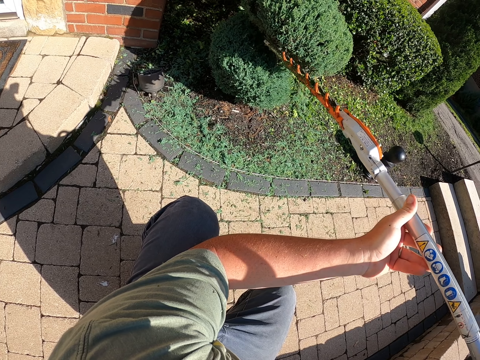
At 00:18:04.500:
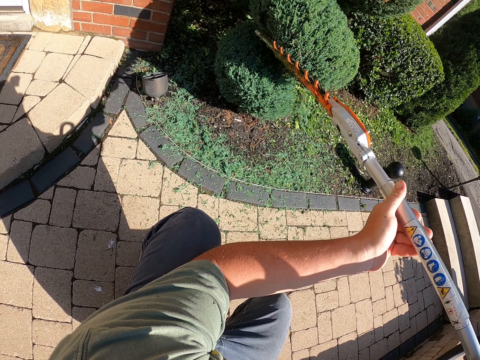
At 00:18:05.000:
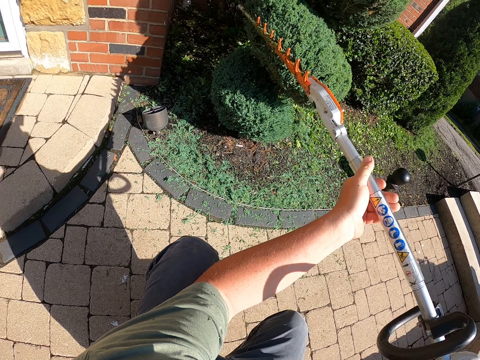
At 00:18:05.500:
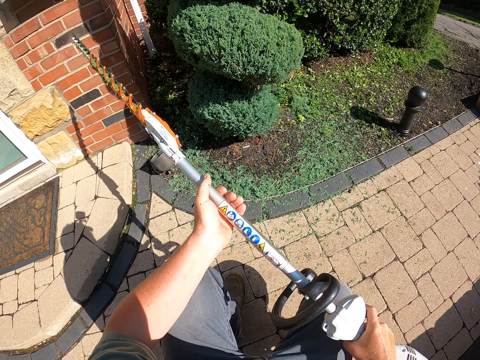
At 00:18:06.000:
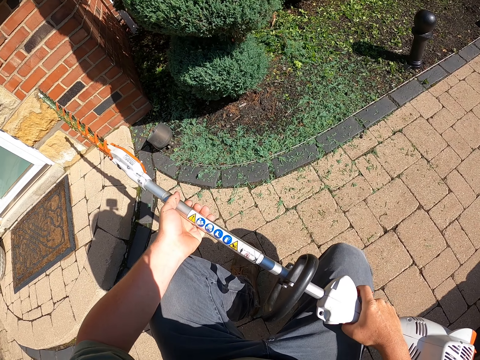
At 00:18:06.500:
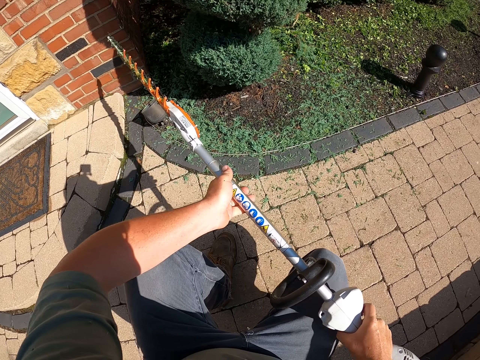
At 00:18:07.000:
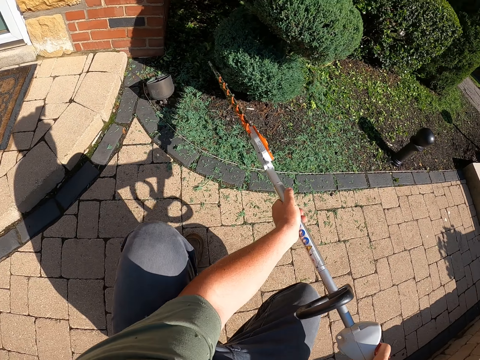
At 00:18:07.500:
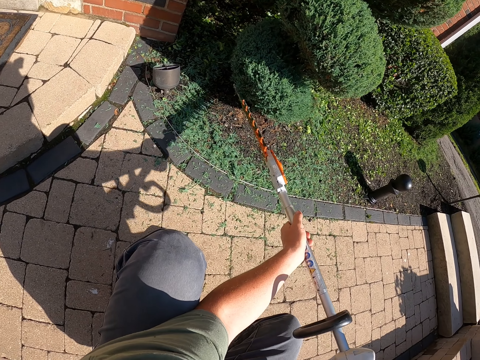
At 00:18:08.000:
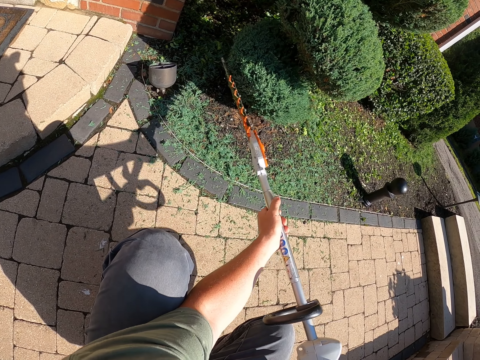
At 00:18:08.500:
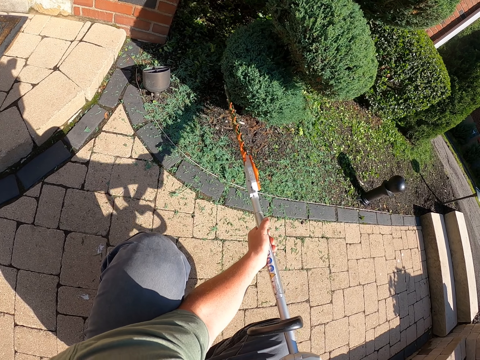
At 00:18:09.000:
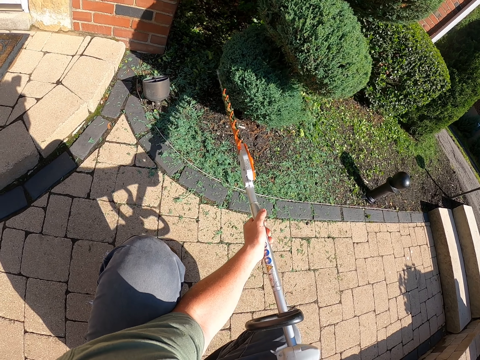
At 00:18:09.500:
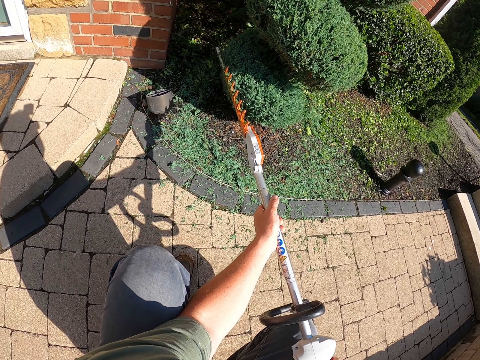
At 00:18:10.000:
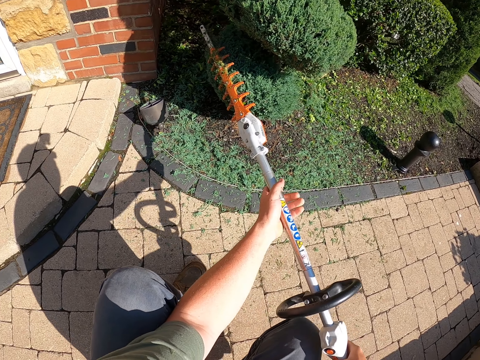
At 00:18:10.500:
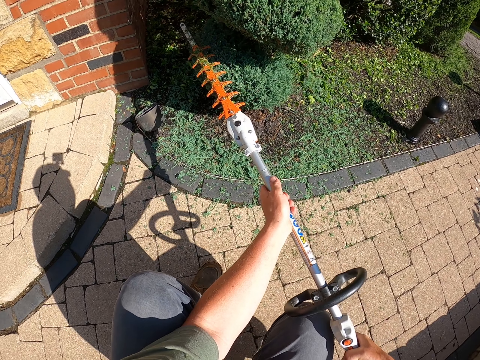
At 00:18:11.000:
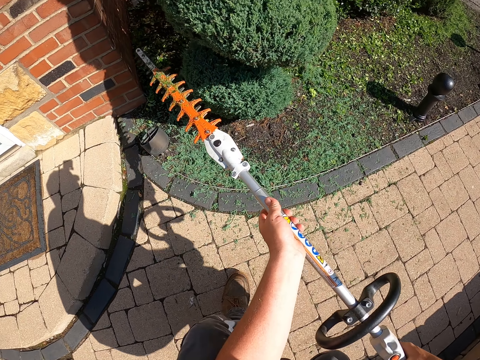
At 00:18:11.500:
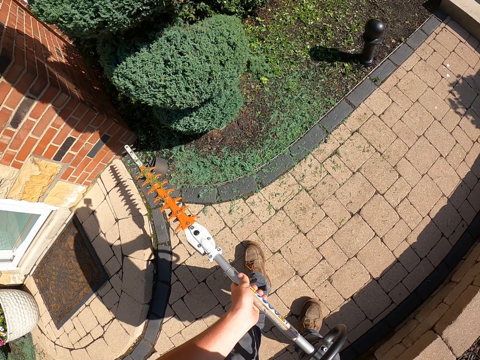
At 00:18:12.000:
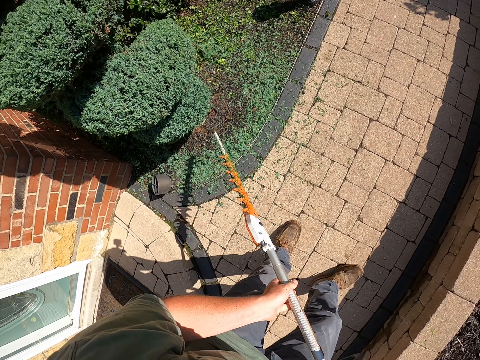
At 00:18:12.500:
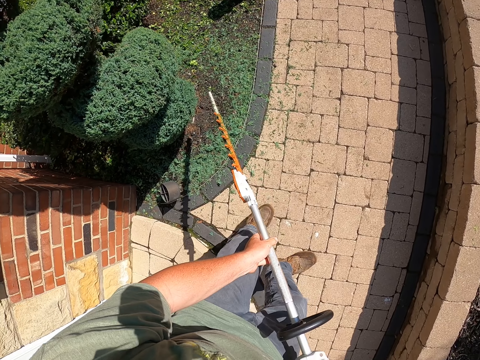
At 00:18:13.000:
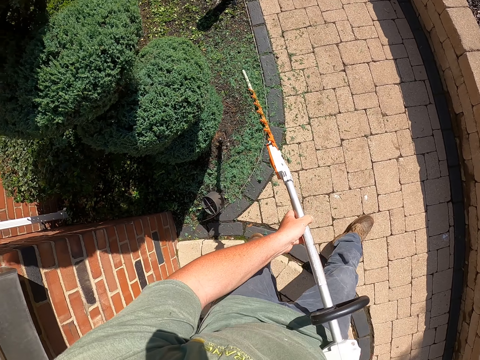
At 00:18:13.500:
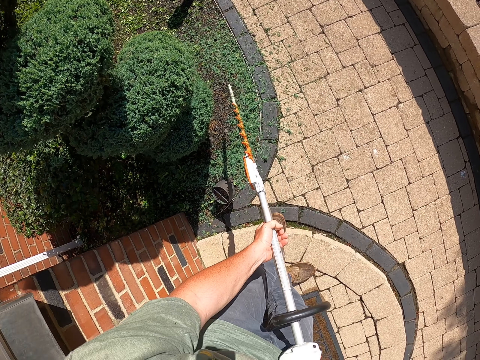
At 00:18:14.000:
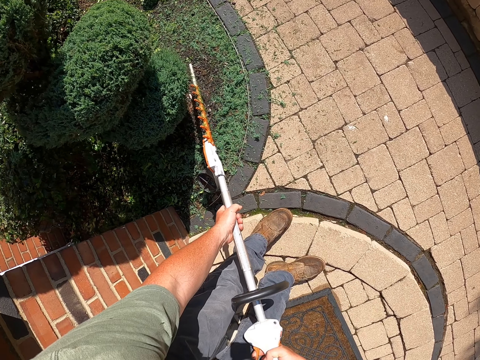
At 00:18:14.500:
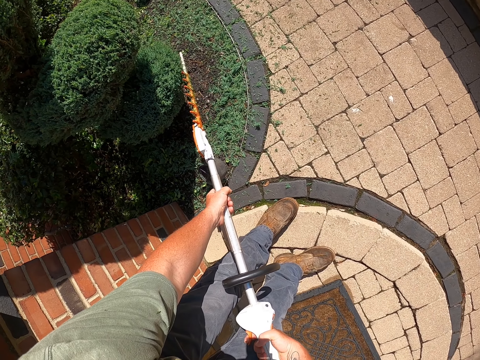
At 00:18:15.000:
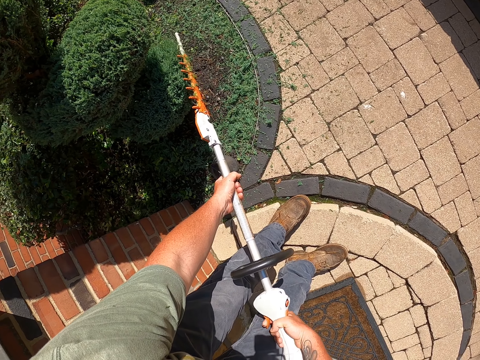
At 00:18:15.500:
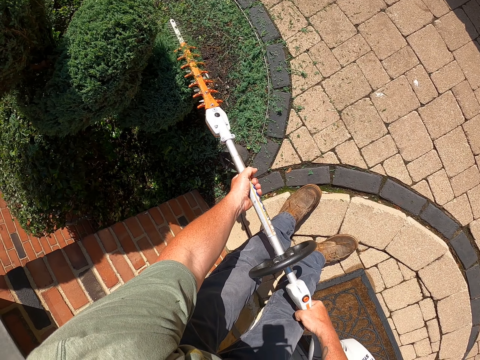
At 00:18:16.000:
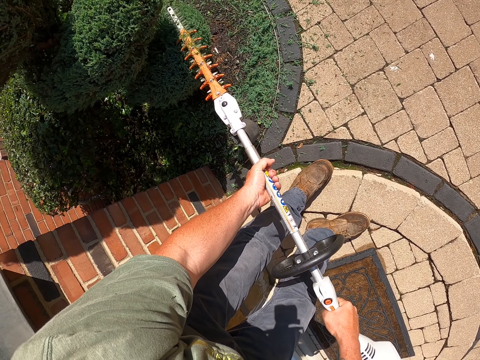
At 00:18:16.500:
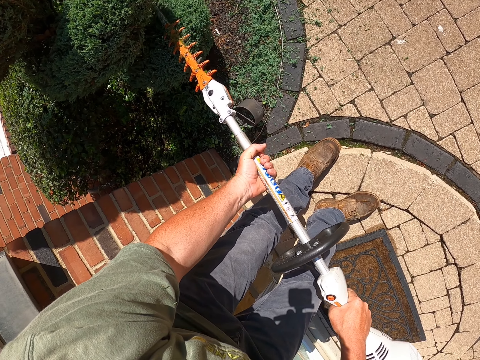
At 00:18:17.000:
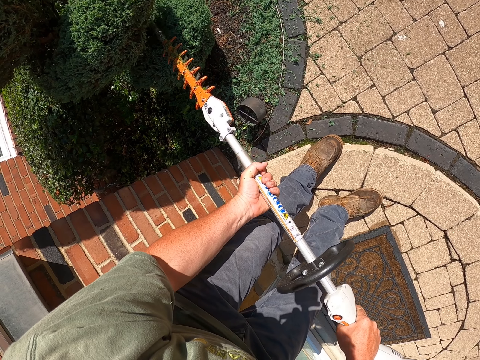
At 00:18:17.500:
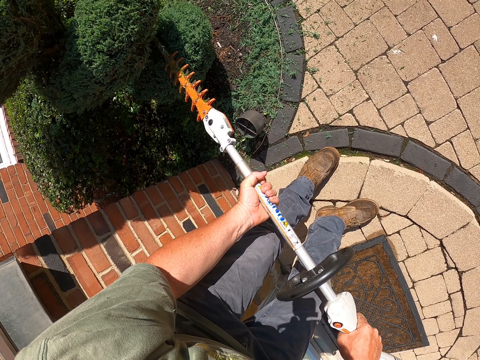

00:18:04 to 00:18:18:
The camera wearer moves the flower trimmer machine away. They trim a flower. They stand up and move around. They trim the flower.

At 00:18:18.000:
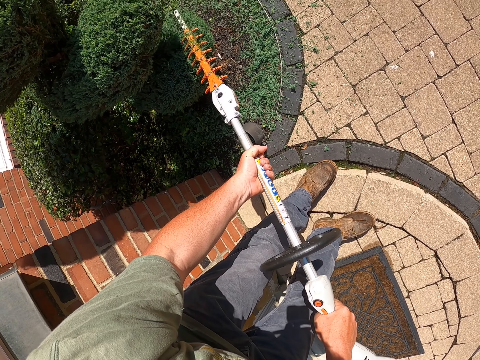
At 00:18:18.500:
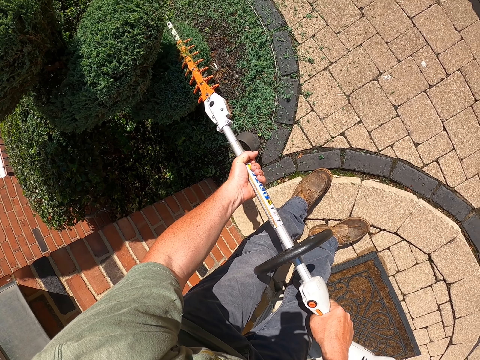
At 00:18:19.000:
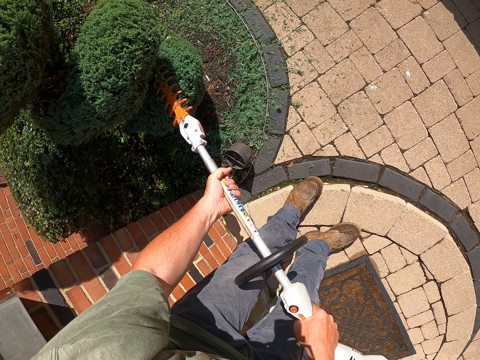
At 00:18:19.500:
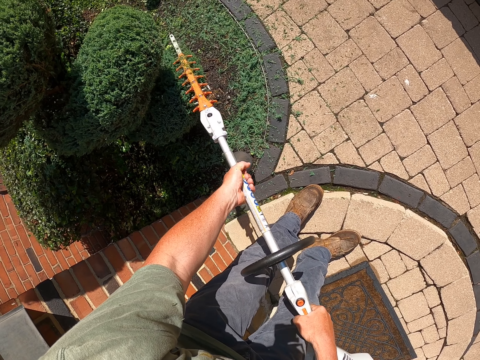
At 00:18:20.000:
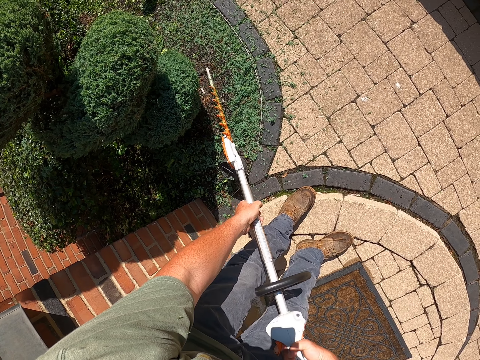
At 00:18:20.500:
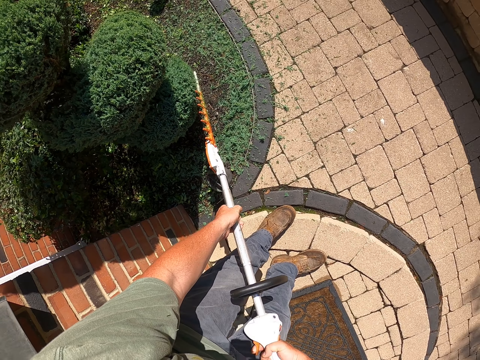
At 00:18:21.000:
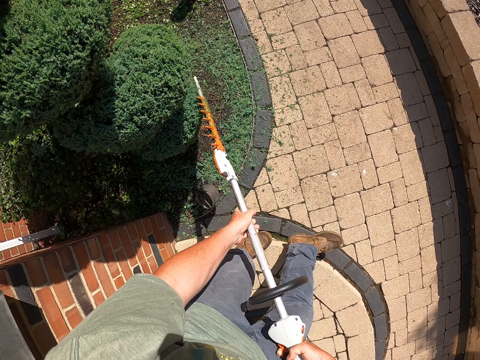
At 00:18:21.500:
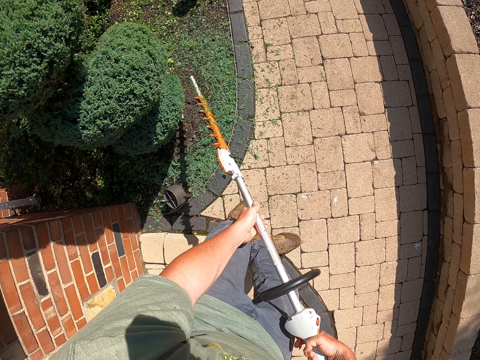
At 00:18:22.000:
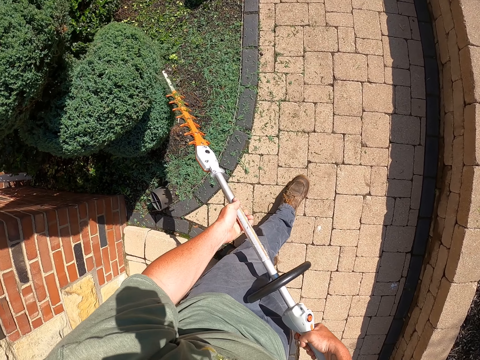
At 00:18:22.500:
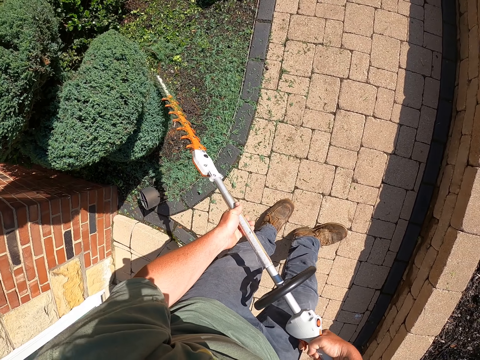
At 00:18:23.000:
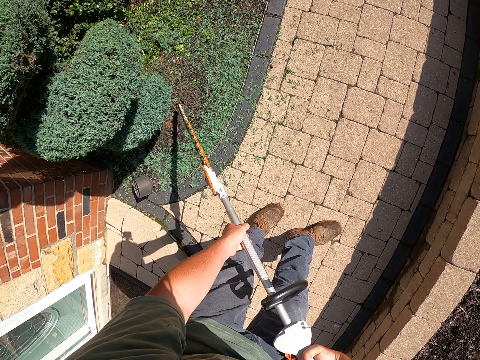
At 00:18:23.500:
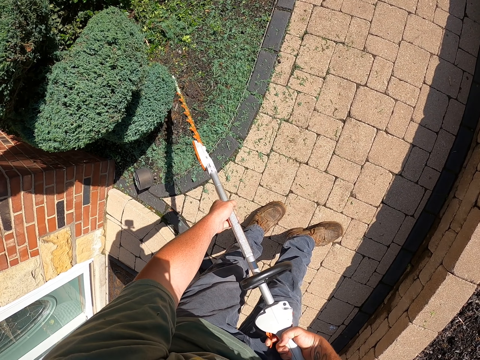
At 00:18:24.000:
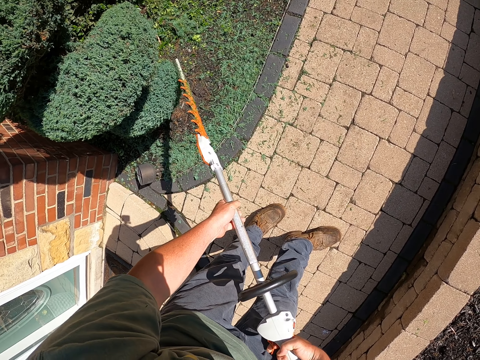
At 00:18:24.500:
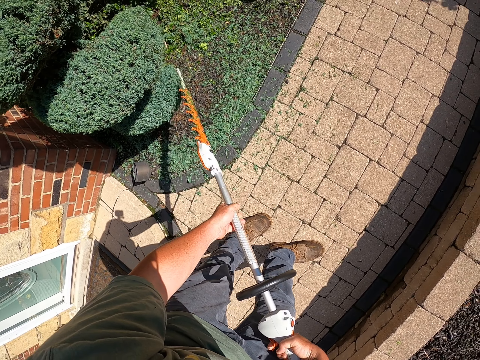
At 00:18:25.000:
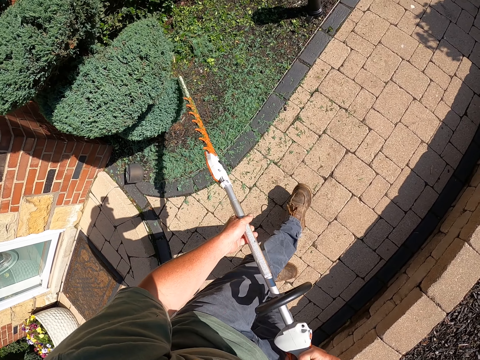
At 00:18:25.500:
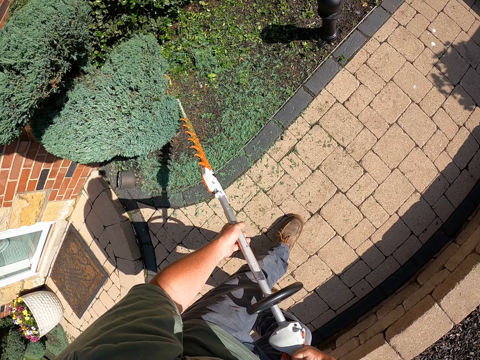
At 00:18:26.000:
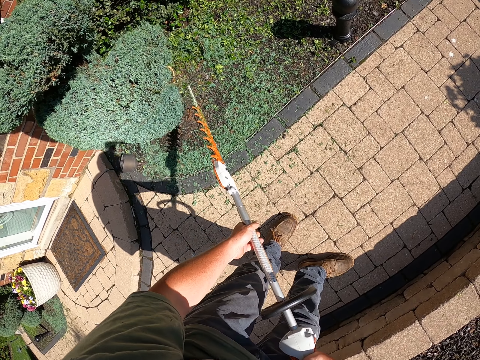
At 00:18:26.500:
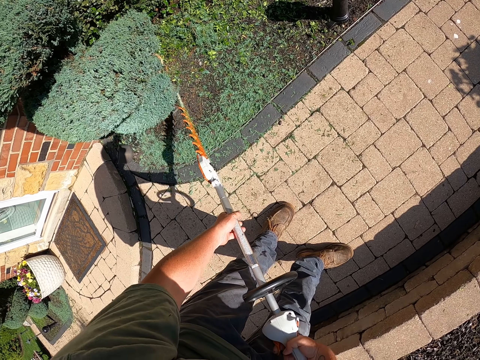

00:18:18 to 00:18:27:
The camera wearer moves around.

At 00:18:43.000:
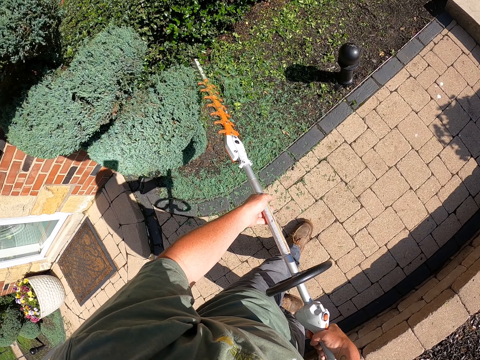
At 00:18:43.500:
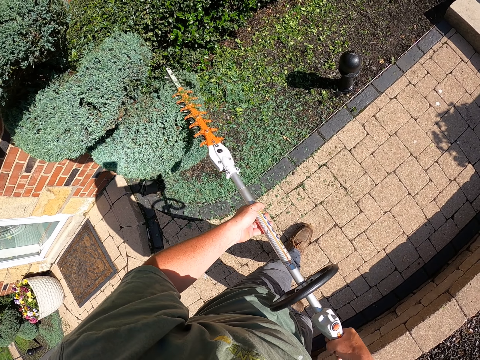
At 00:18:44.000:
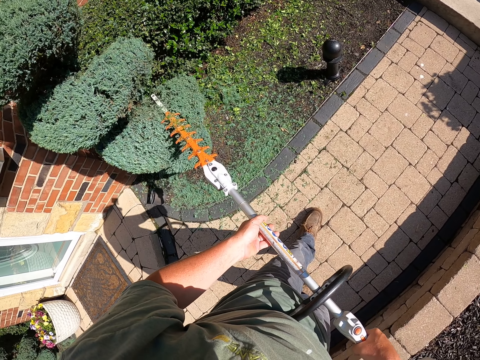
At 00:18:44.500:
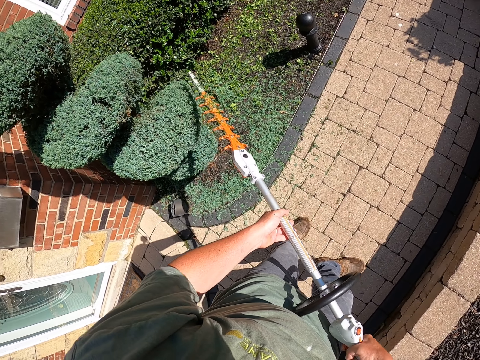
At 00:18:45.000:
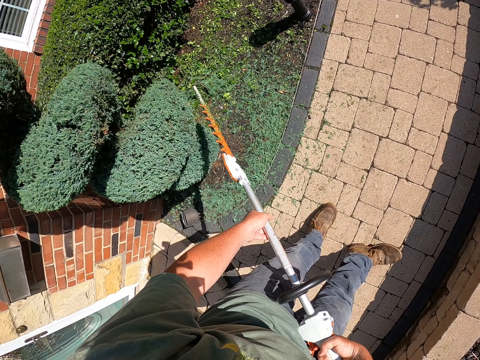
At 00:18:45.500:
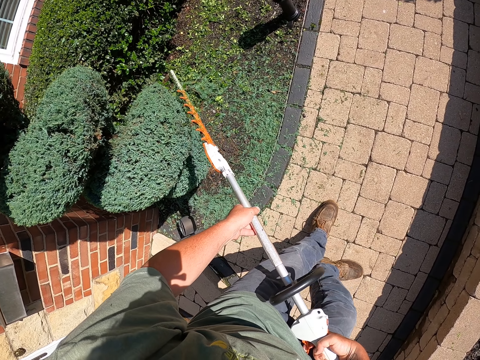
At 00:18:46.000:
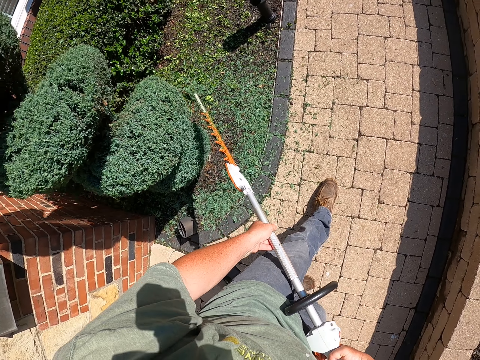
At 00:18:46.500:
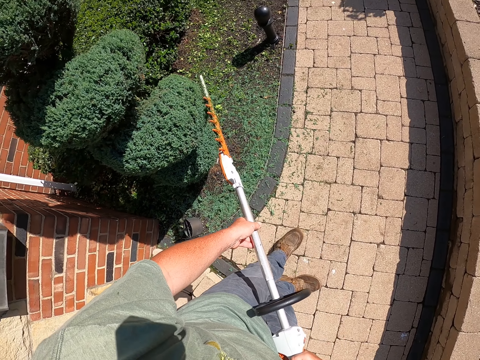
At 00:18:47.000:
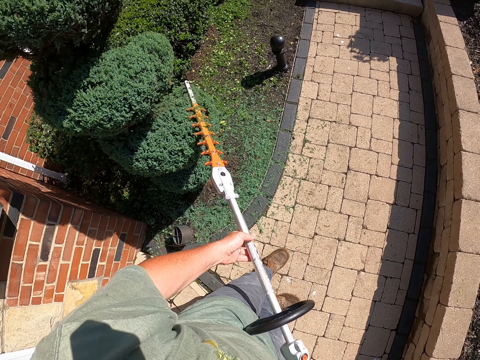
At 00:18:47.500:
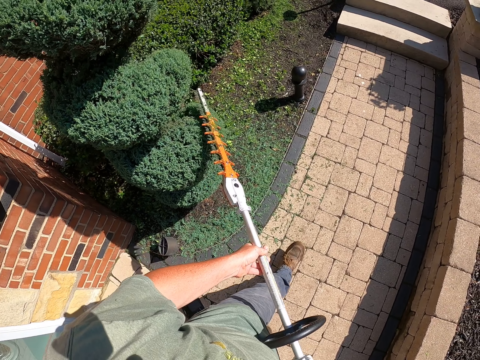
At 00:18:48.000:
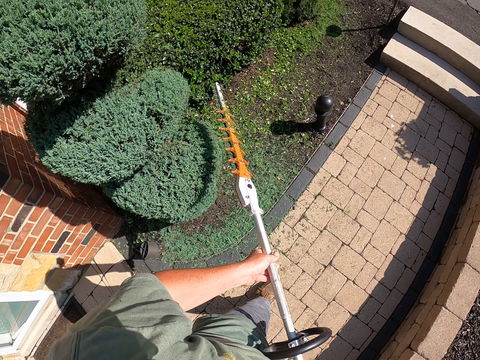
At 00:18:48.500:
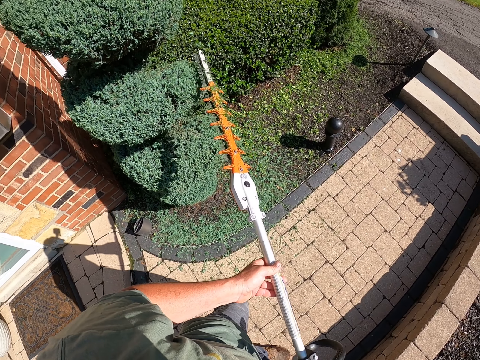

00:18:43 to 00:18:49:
The camera wearer continues trimming the plant.
